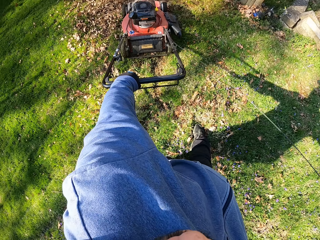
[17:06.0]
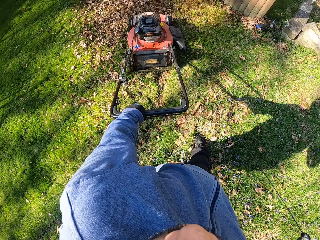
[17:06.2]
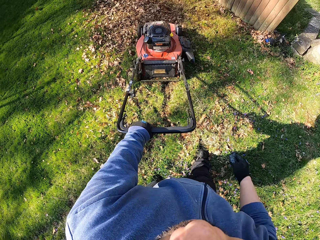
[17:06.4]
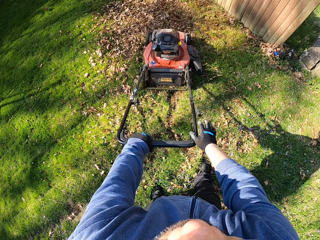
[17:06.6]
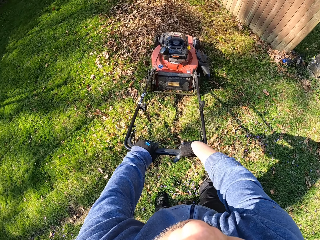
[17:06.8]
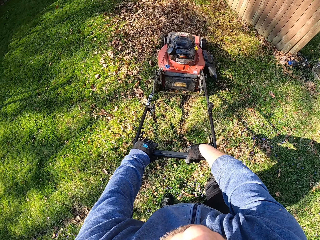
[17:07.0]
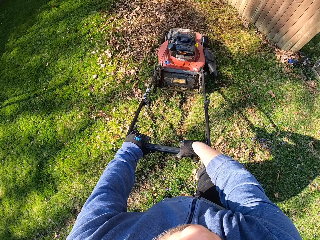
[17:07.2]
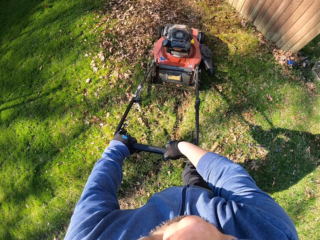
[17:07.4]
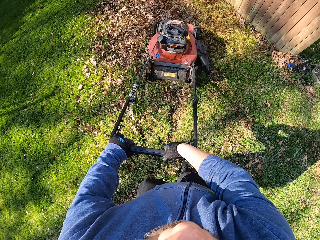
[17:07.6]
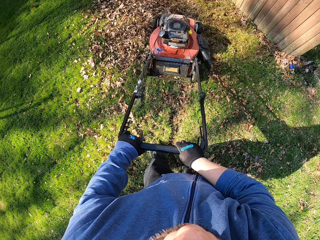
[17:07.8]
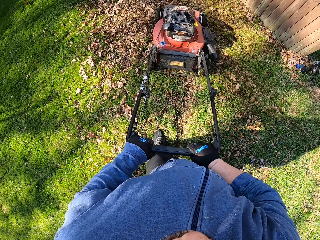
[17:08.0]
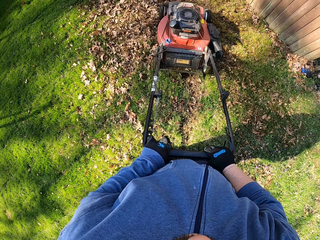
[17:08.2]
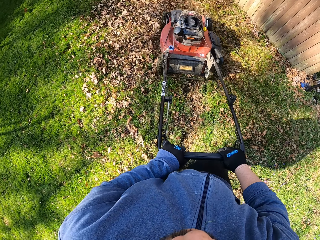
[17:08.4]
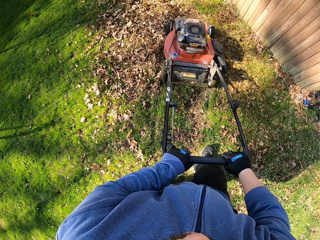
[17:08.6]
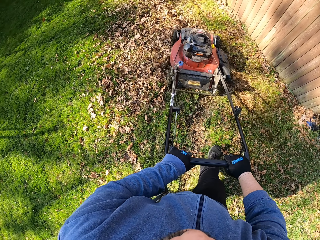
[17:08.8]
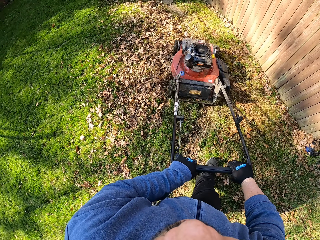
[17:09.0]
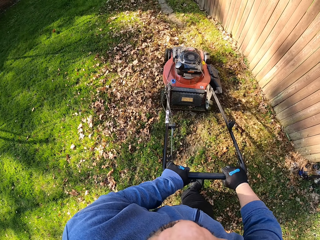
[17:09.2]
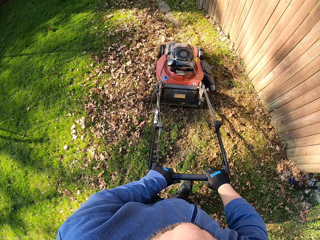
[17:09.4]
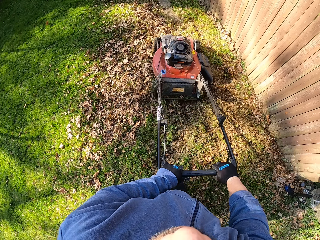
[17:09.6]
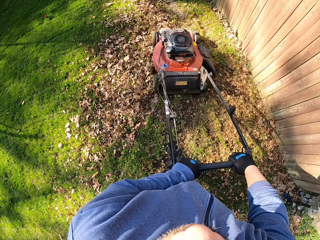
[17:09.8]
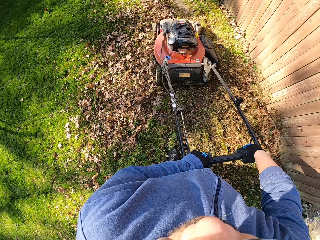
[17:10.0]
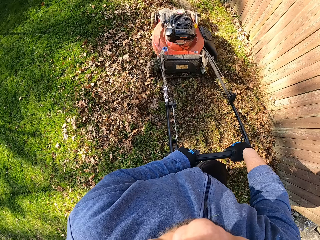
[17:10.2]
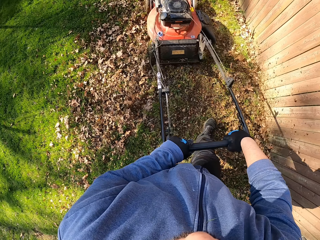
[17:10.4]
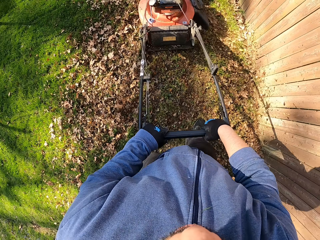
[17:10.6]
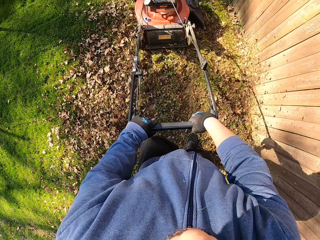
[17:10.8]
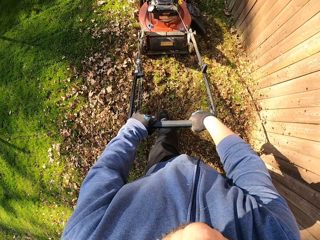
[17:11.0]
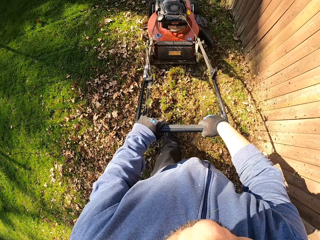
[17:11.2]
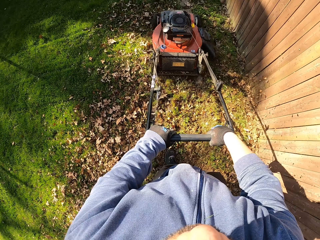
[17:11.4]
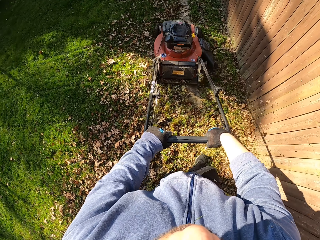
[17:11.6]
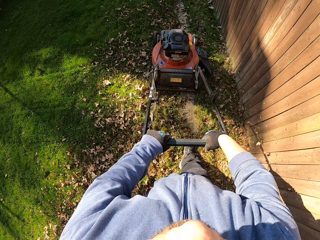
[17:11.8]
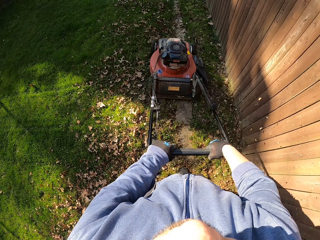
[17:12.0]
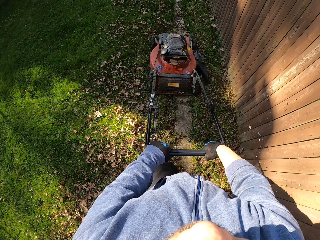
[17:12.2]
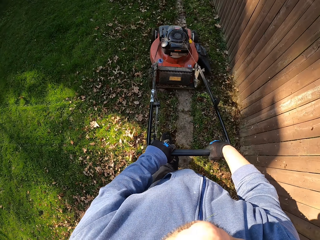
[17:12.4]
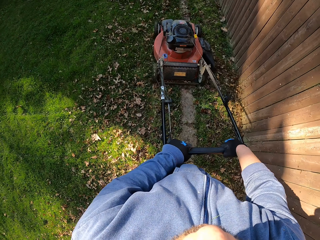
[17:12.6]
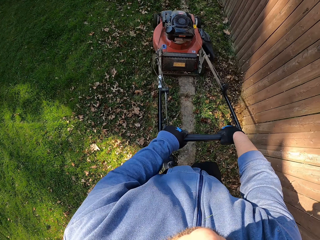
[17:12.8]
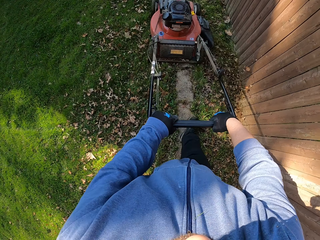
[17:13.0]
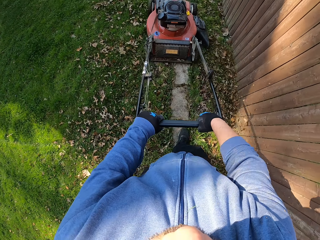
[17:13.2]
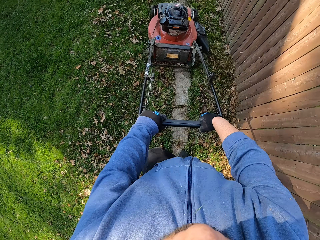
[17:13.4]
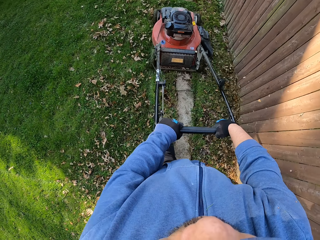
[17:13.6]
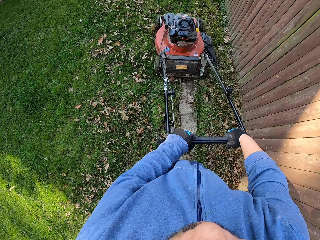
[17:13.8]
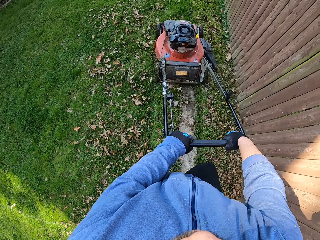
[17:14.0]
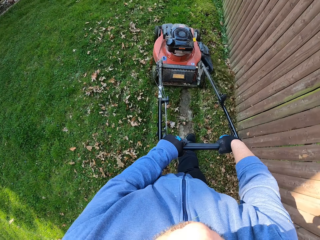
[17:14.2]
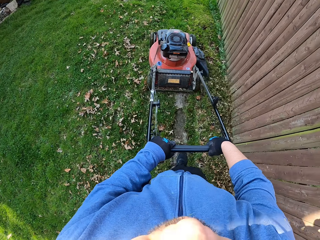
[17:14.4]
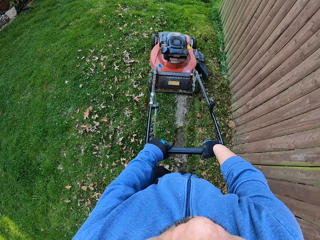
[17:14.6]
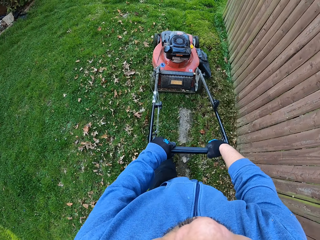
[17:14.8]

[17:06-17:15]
The camera wearer cuts grass with the mower machine.

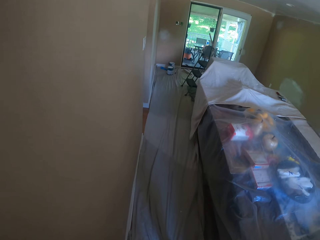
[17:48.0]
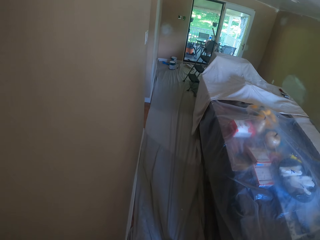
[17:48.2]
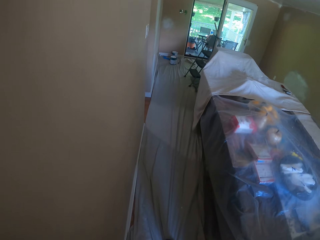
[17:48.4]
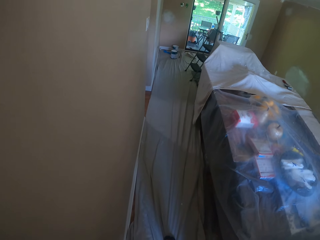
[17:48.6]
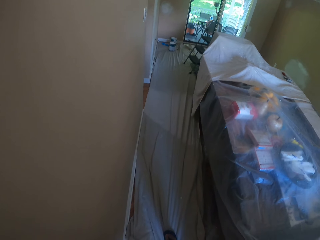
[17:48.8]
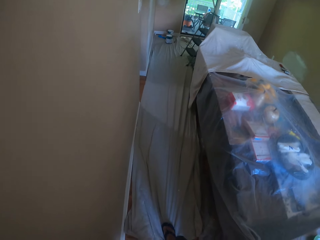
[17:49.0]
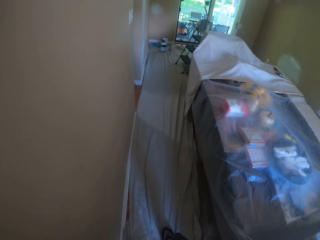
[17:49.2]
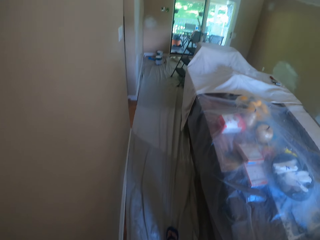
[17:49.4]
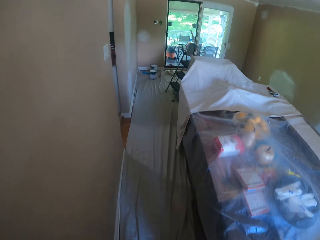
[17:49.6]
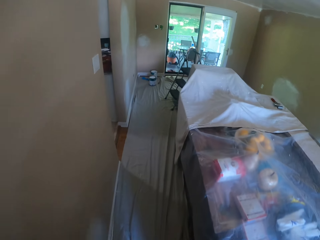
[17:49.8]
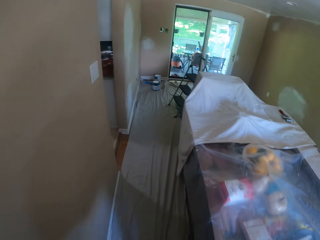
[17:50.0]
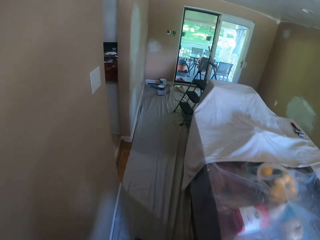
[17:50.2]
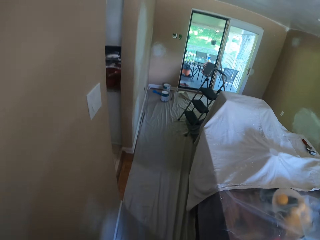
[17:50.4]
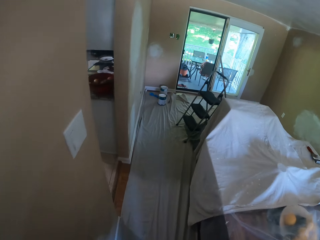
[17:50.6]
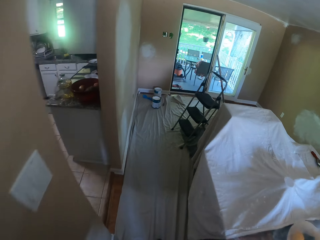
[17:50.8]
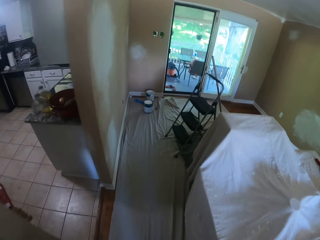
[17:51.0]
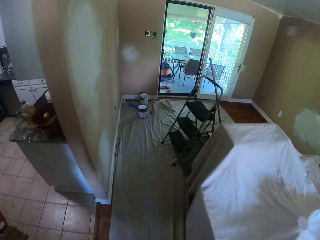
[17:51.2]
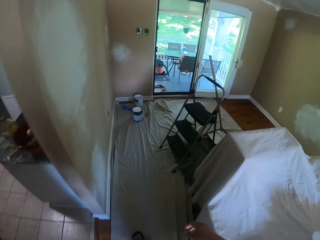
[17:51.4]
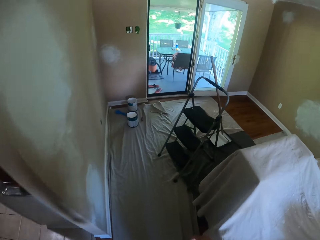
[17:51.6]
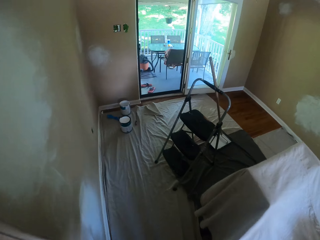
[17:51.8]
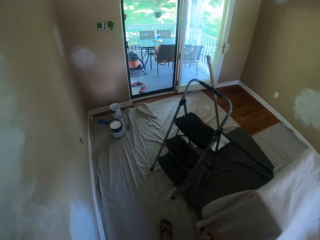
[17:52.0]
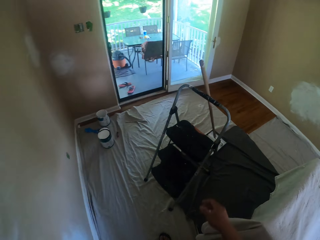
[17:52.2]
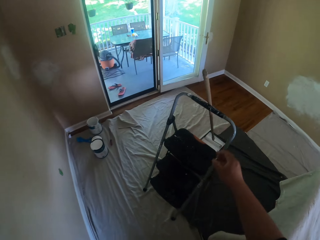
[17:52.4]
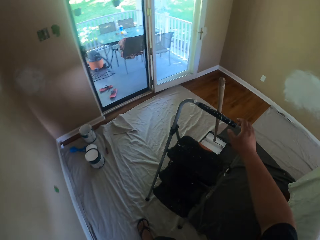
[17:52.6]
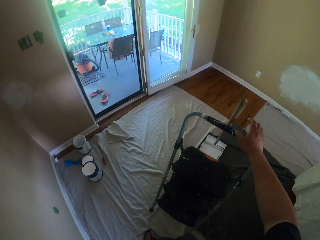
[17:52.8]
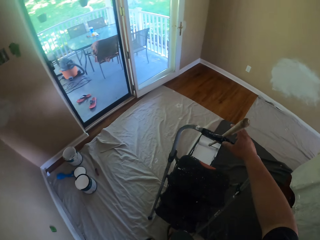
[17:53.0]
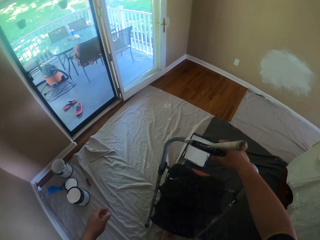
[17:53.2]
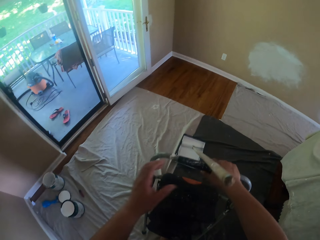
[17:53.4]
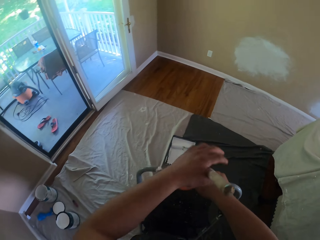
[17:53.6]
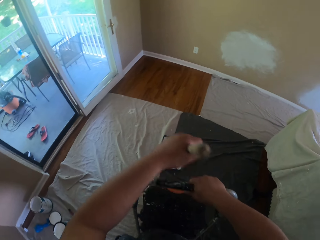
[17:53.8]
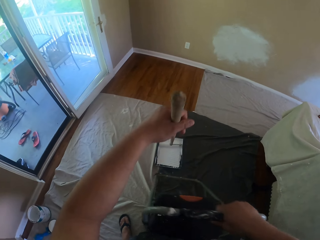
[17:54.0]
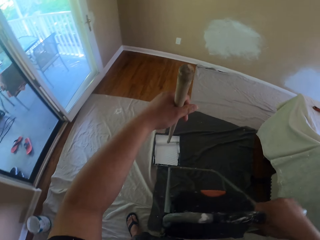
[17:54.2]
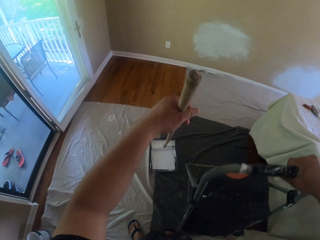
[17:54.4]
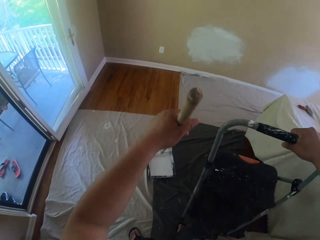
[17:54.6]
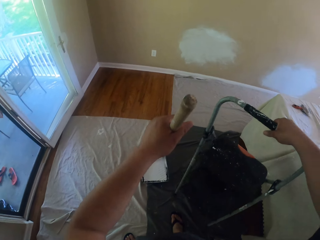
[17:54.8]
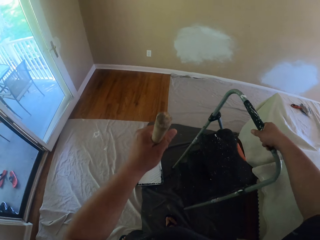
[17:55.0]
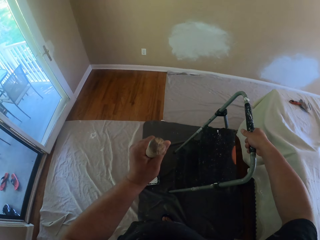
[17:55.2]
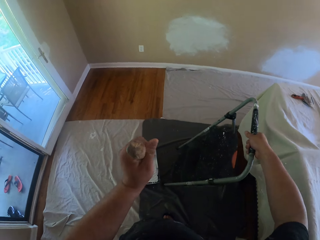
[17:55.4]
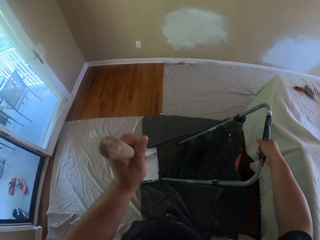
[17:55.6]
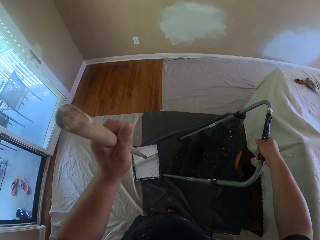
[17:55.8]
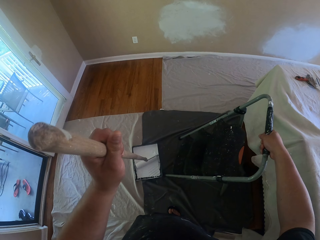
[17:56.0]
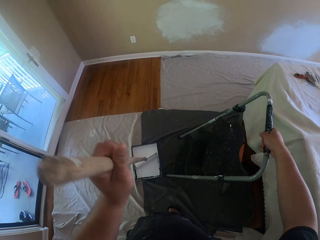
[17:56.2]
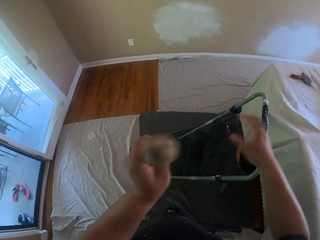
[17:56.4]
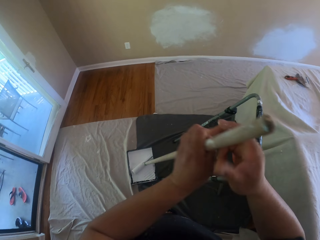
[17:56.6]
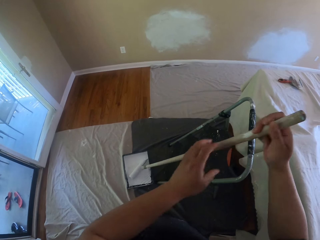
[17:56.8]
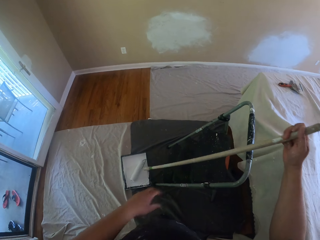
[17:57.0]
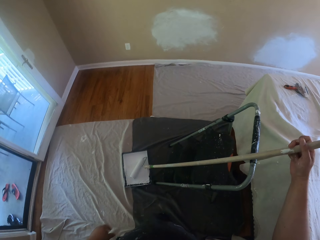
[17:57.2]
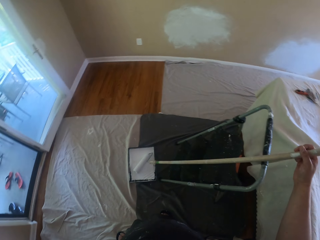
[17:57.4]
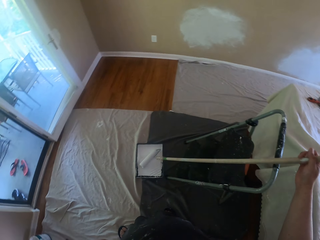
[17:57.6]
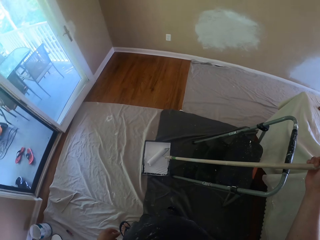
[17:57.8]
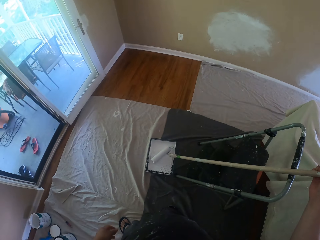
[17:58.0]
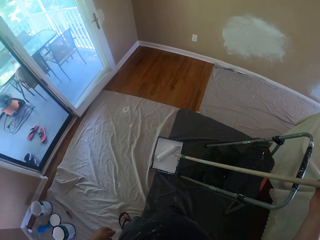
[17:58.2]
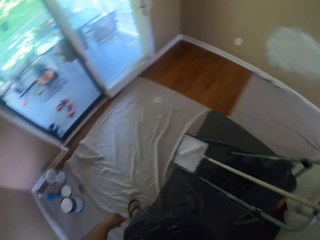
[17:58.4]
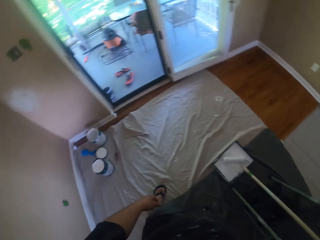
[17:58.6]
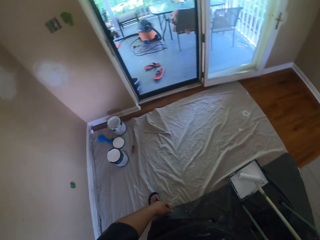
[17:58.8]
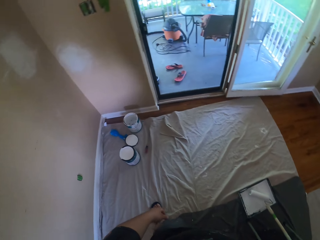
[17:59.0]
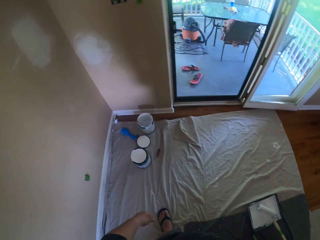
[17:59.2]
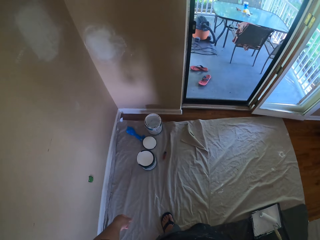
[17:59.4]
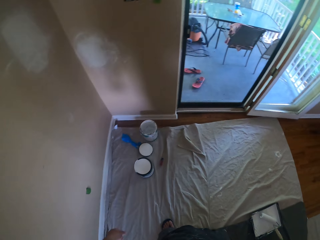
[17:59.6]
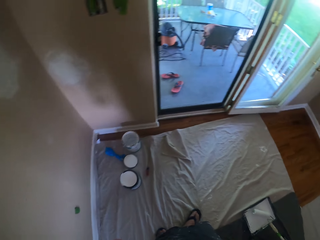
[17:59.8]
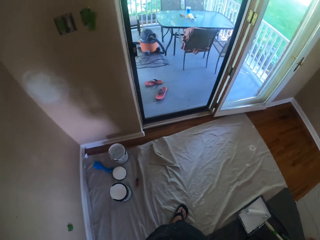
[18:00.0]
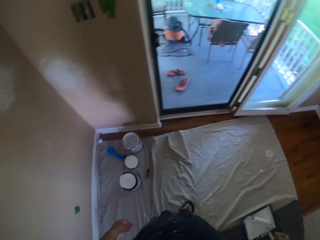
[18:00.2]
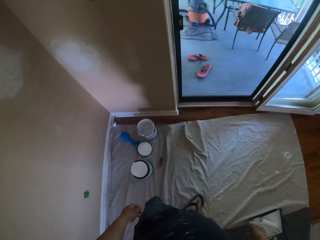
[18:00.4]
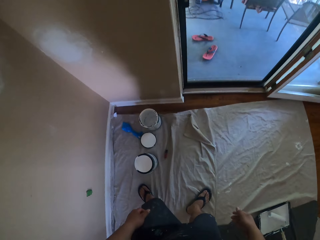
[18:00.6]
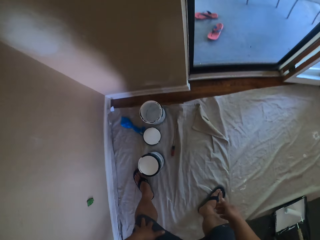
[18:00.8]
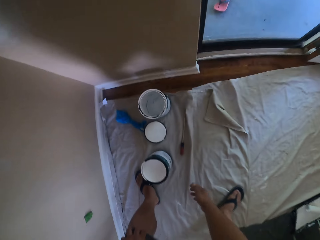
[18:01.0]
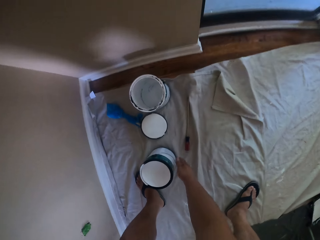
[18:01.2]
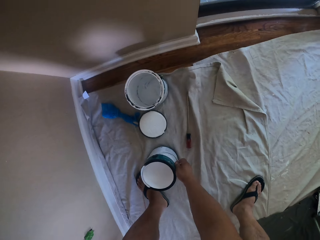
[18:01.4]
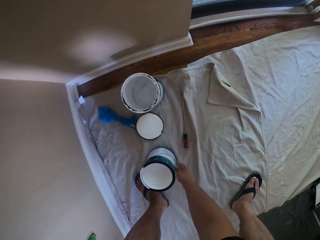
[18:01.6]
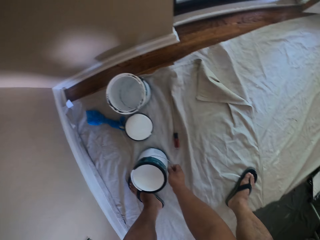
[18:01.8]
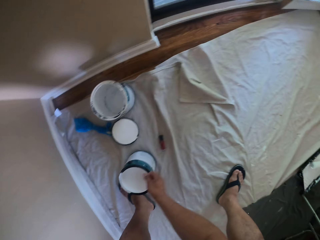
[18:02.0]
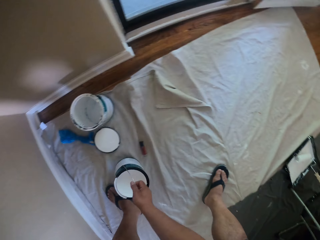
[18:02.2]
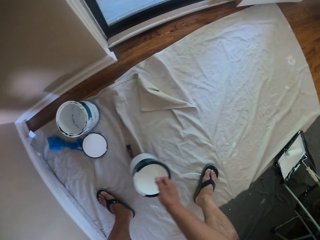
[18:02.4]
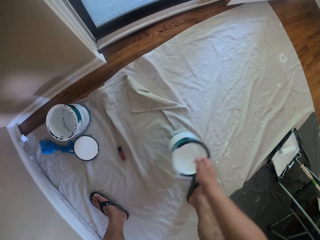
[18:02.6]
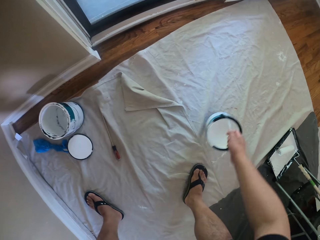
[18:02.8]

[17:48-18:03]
The camera wearer walks in the house. They touch the paint roller. They move the ladder. They adjust the ladder. They put down the paint roller. They carry a paint bucket from the floor.
